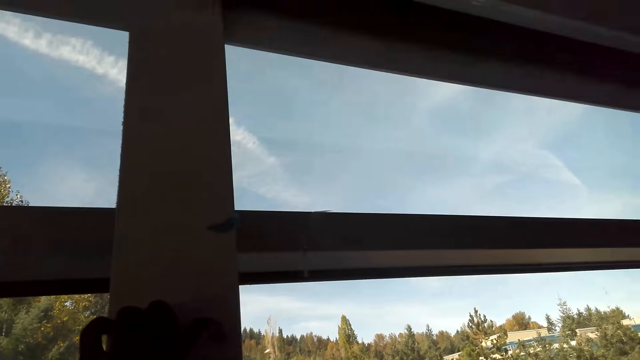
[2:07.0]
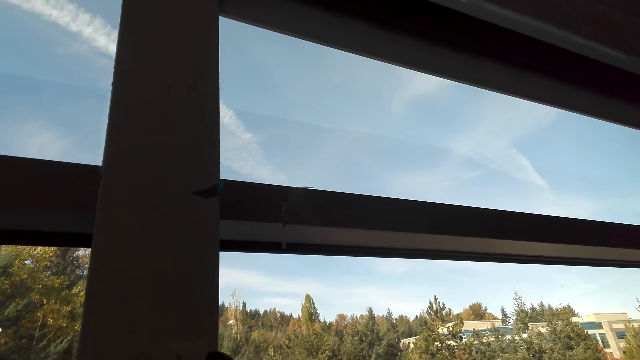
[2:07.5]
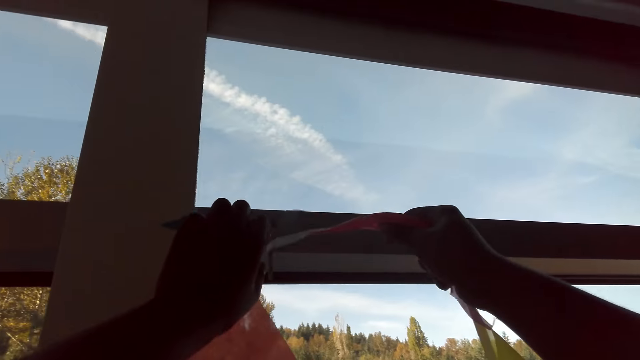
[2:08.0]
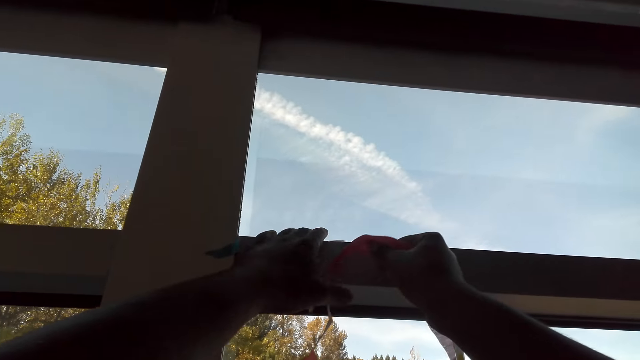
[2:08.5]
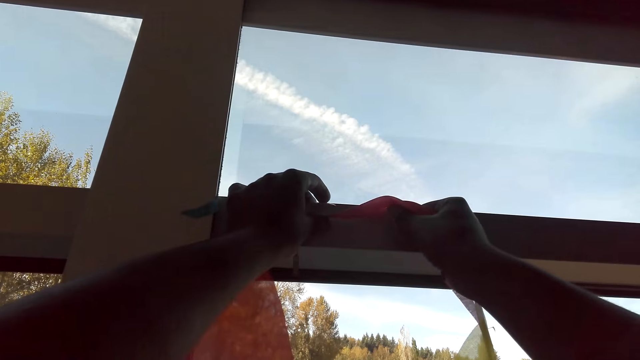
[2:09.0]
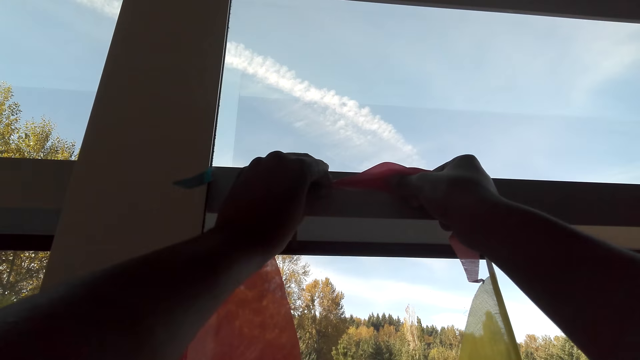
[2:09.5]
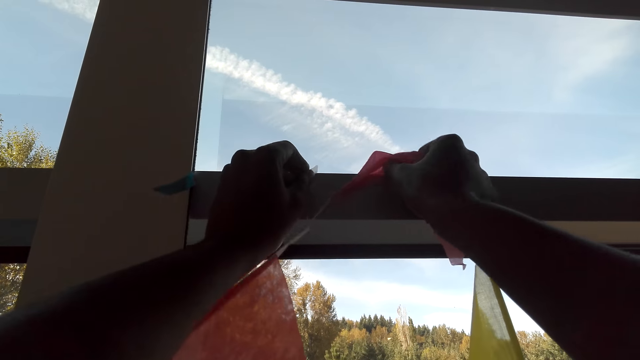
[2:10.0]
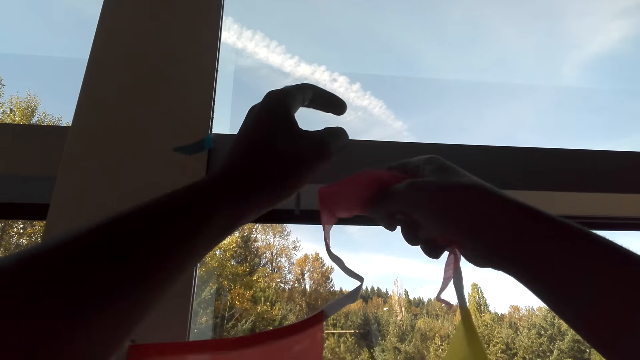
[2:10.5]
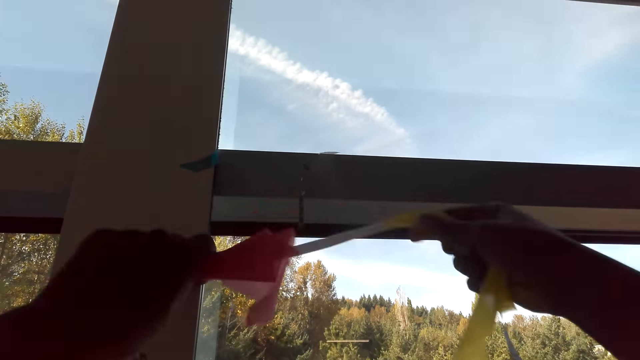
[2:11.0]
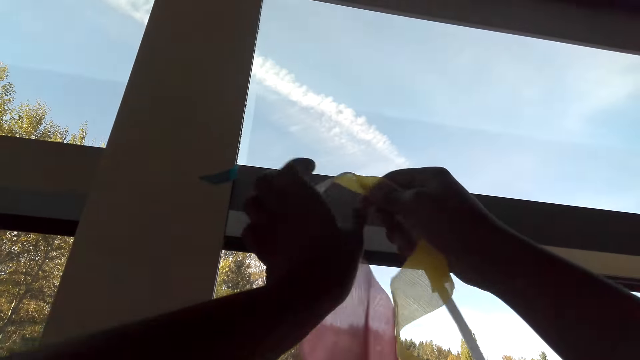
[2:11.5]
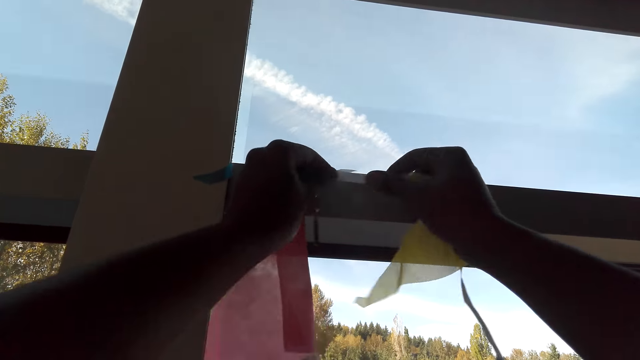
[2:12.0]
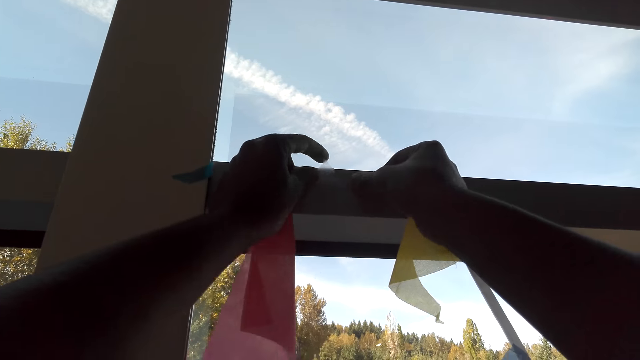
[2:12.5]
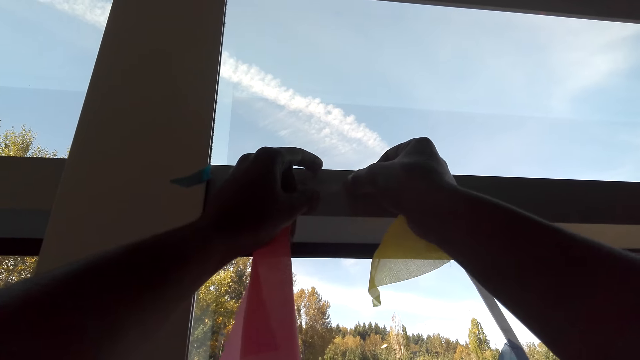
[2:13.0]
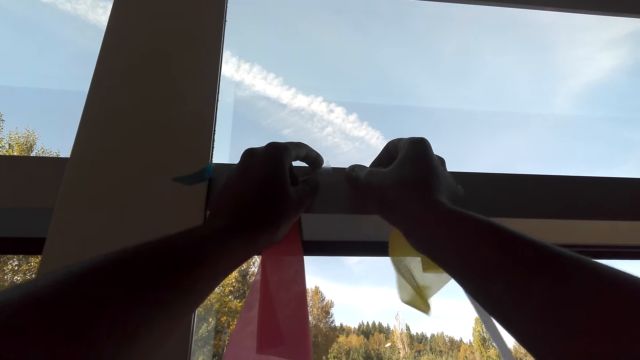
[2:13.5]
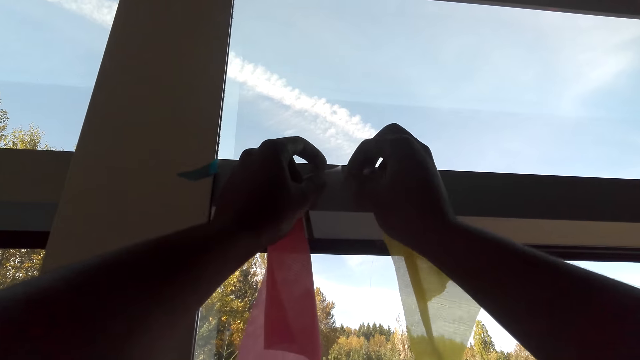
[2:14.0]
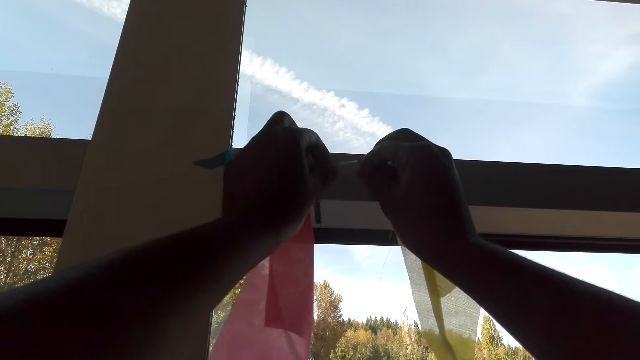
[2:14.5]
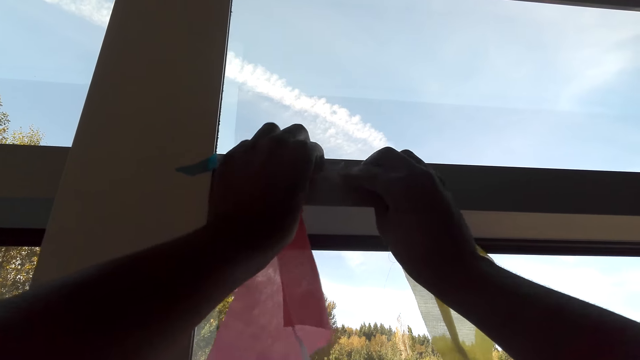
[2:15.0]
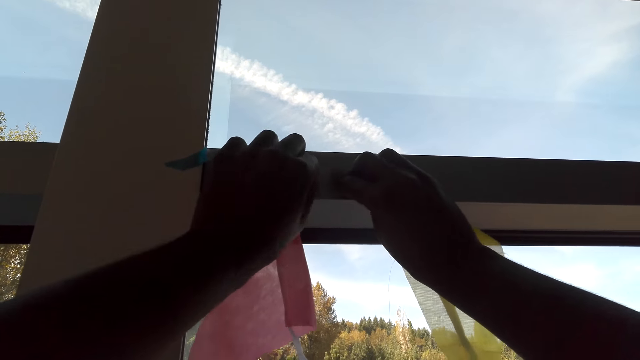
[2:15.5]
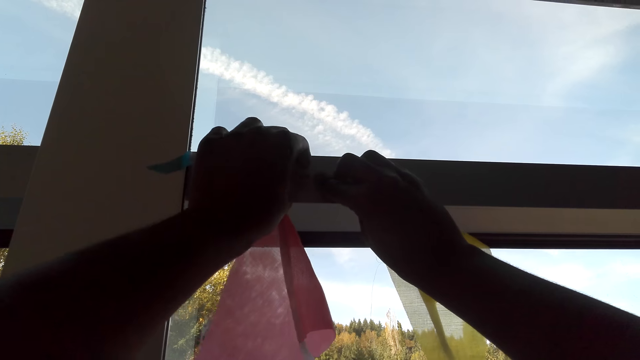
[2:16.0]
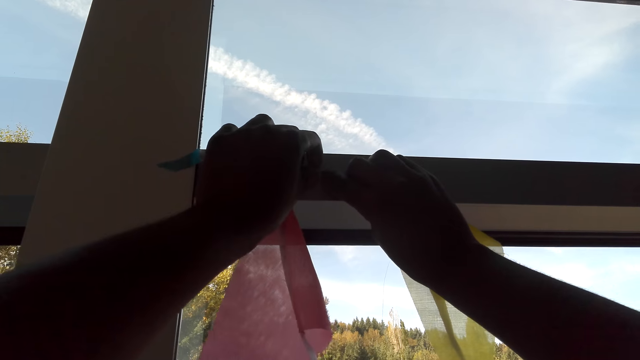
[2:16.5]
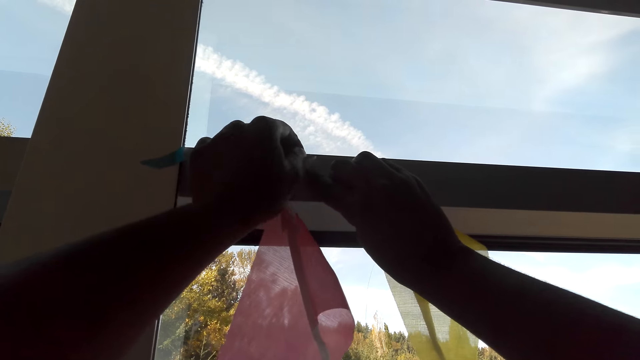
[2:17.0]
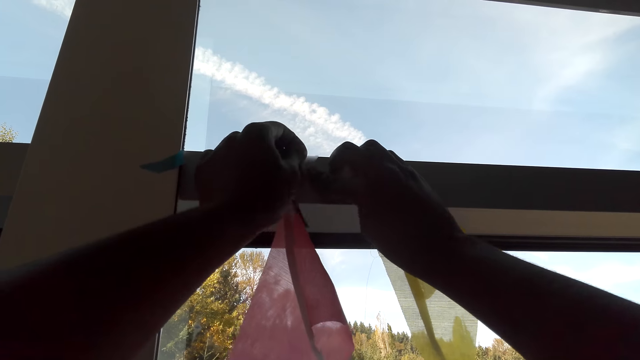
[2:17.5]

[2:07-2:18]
The camera wearer tapes the decoration on a window frame. They dialogue with a person.

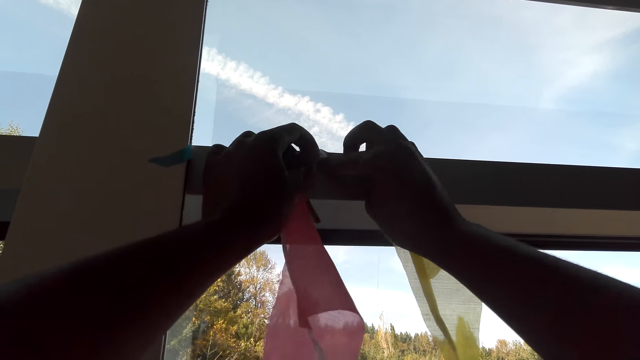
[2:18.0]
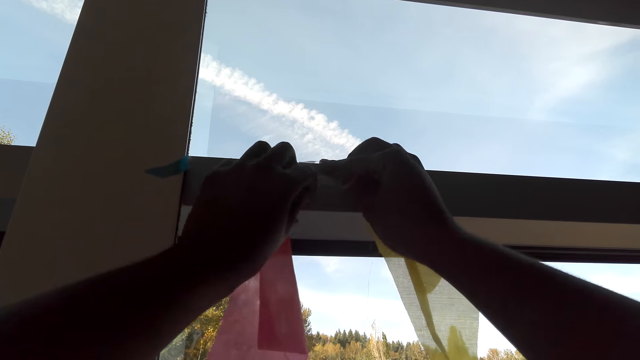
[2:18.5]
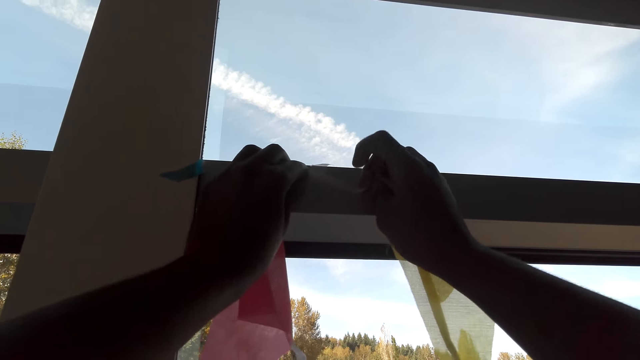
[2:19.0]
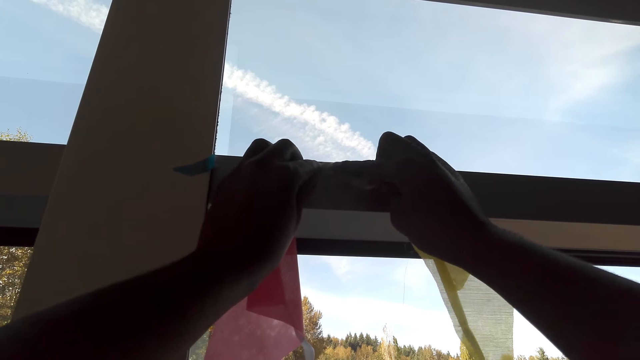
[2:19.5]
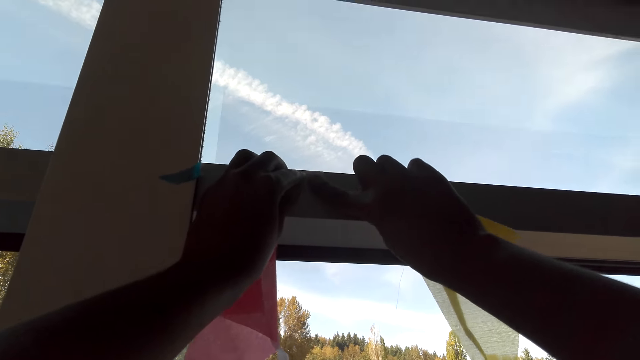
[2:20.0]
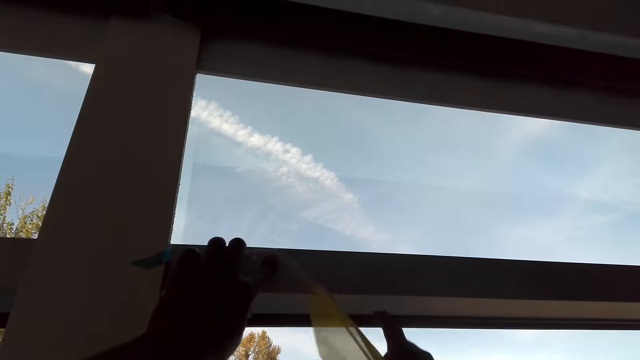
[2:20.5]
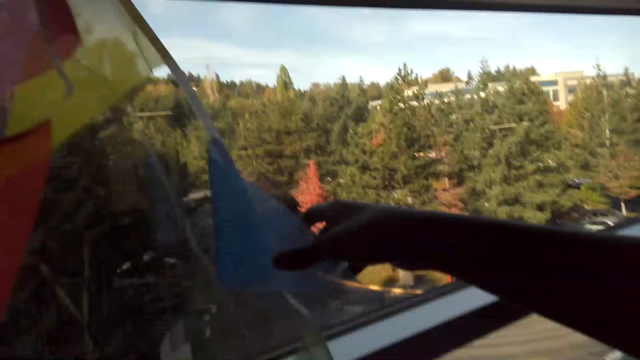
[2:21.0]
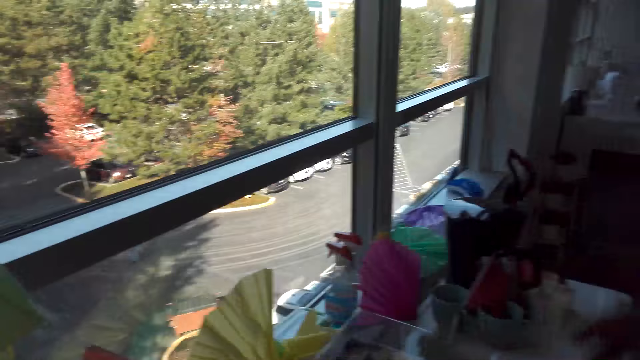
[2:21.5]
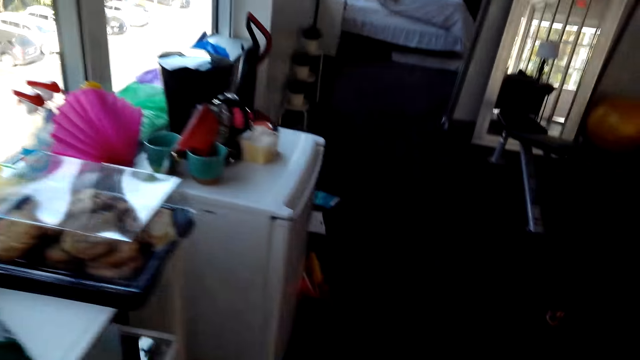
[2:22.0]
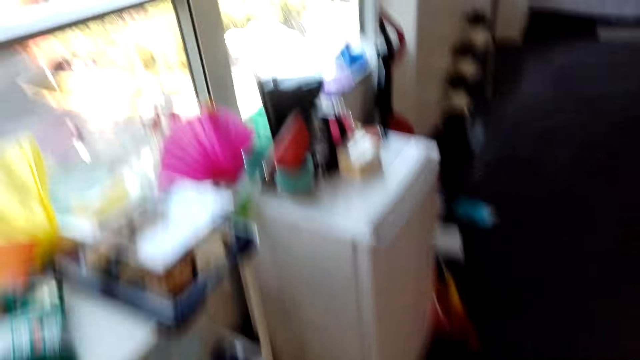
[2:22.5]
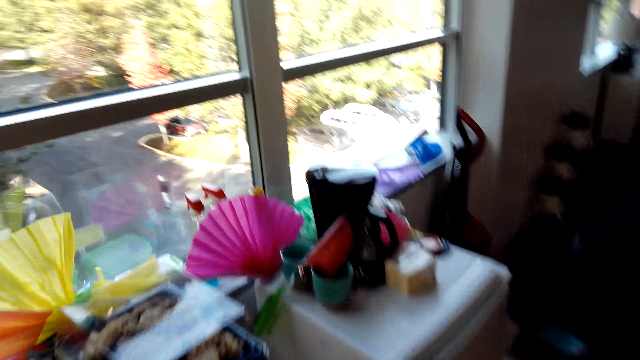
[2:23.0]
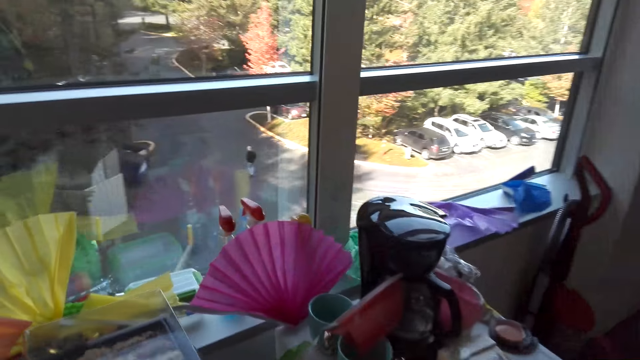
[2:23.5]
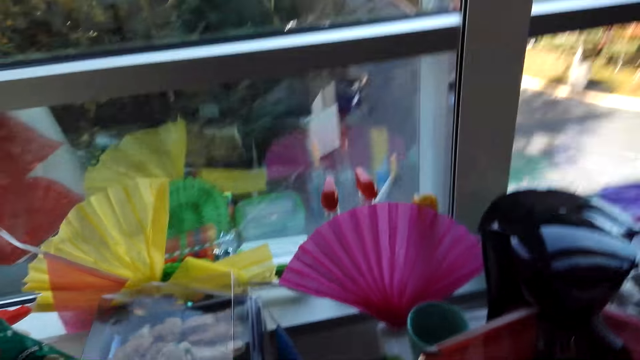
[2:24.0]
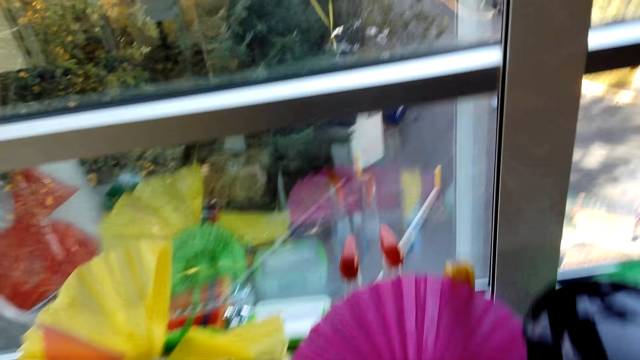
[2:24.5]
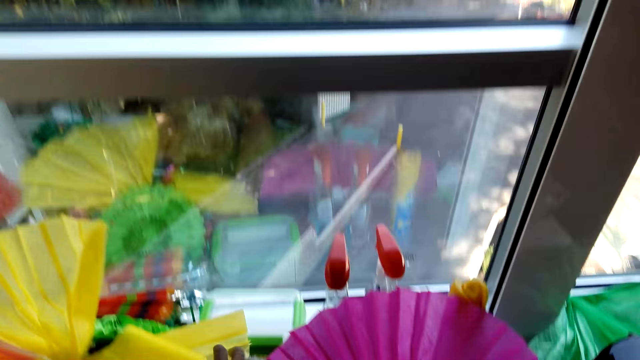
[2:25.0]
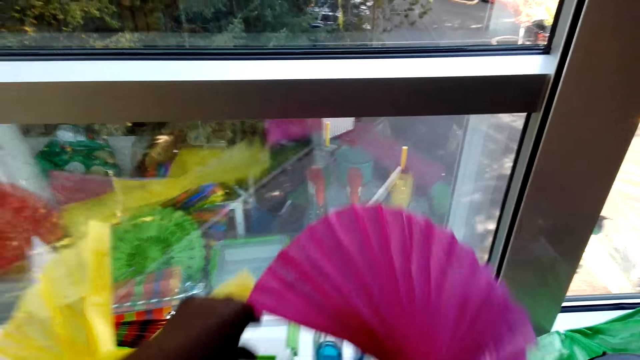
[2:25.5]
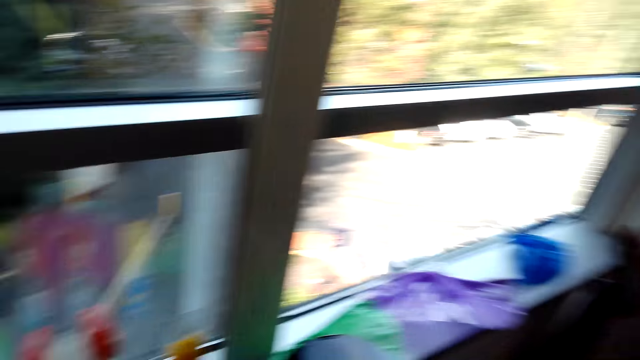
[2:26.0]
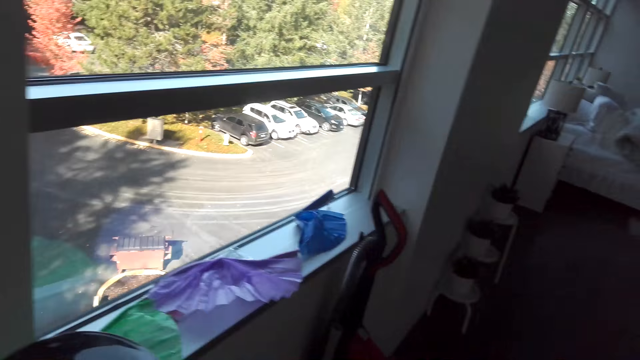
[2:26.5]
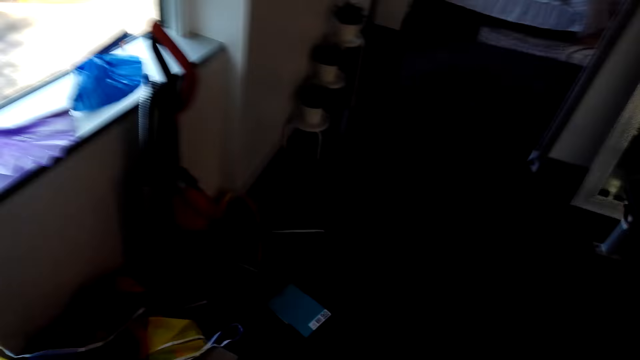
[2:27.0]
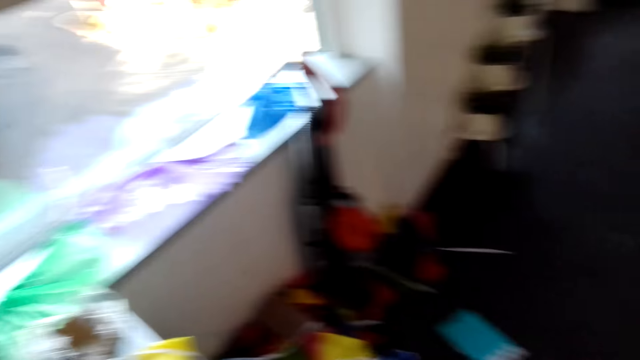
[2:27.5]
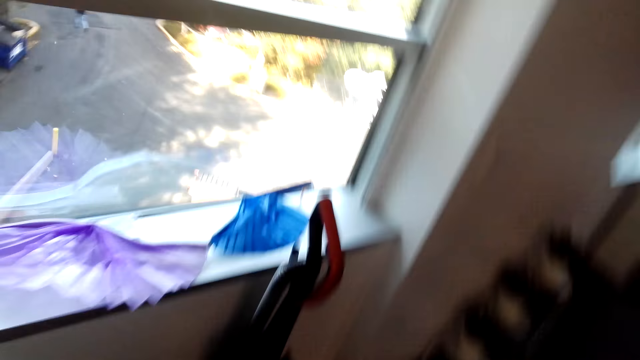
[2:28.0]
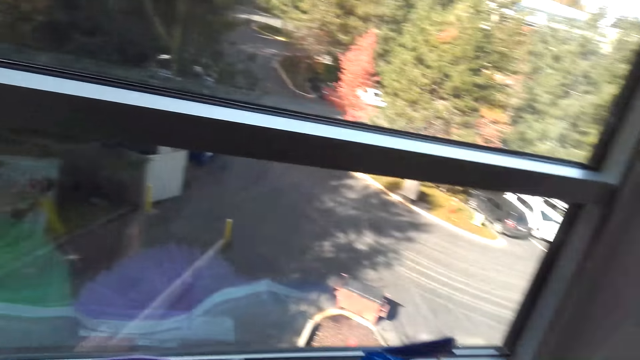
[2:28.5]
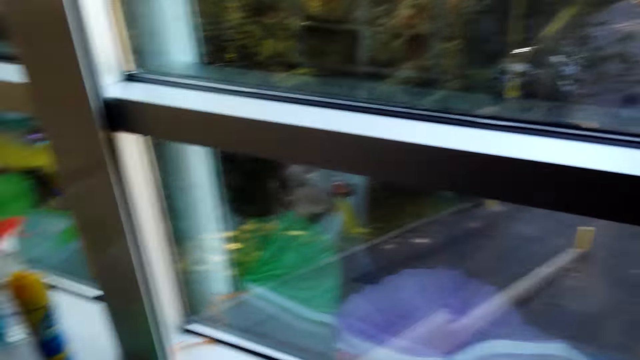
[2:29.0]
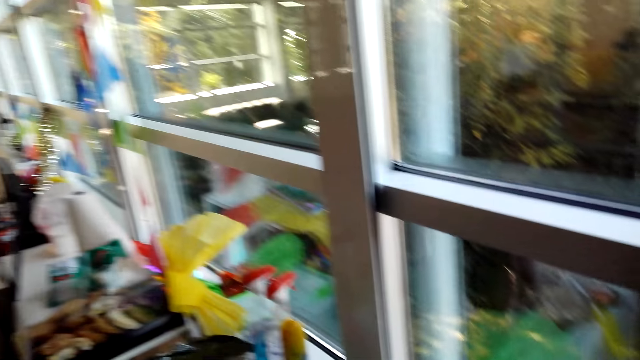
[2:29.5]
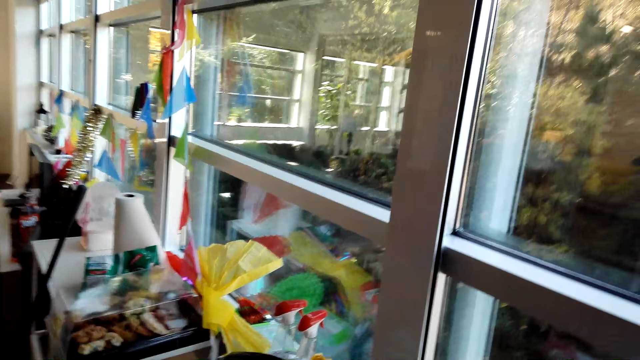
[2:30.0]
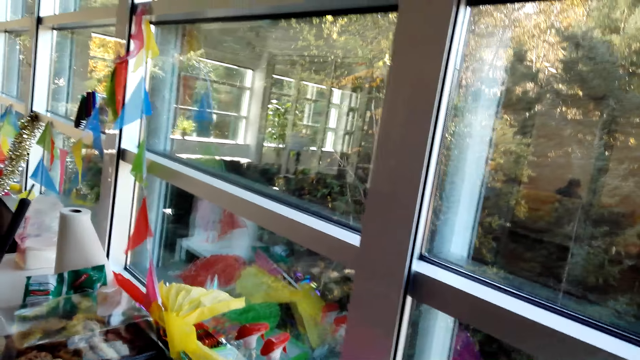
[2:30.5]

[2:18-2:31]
The camera wearer dialogues with a person. They walk around the house. They dialogue with the person. They look around the house. They dialogue with the person.
